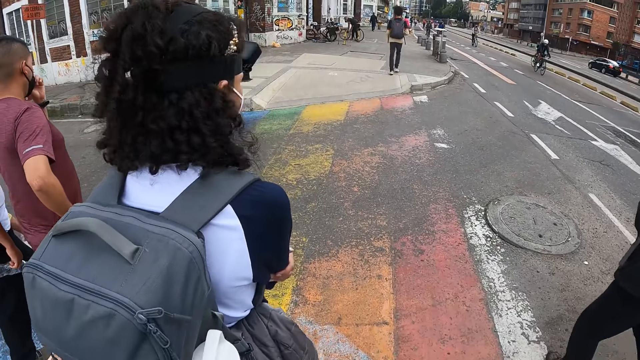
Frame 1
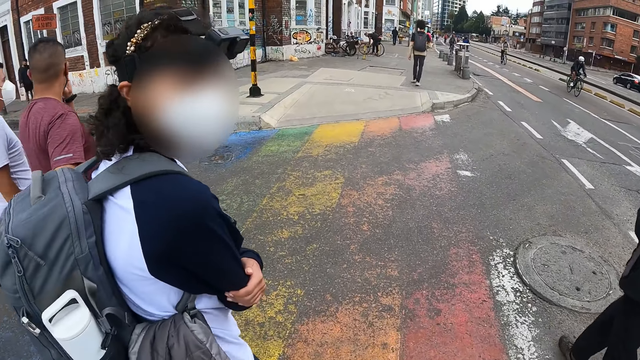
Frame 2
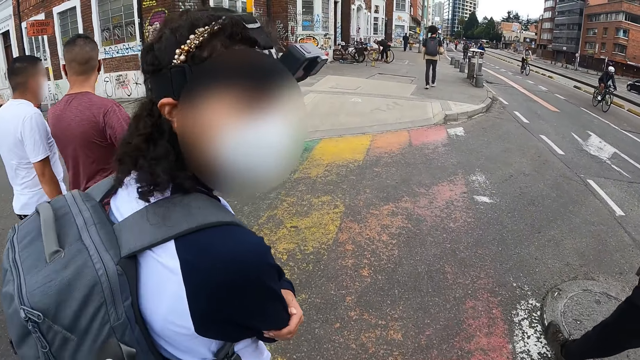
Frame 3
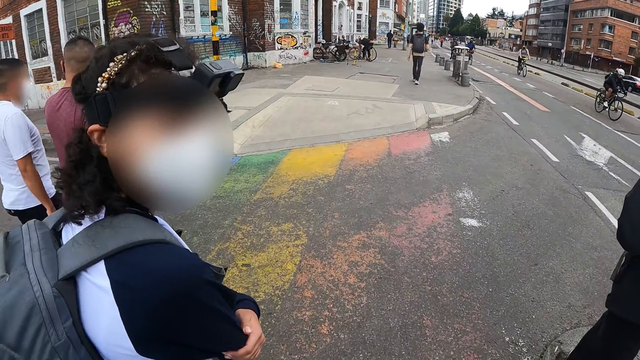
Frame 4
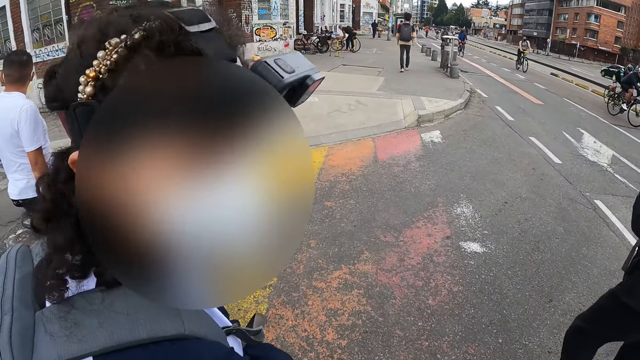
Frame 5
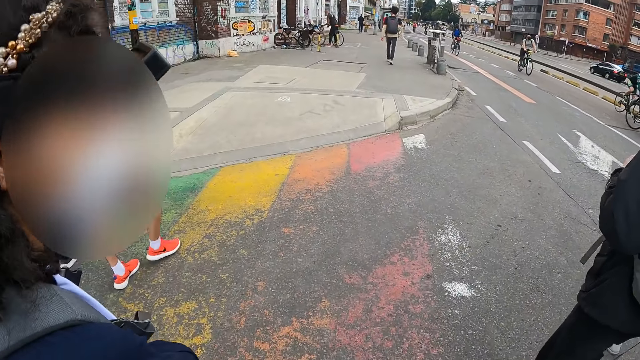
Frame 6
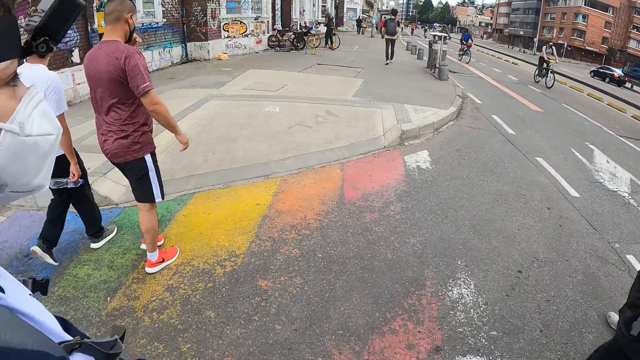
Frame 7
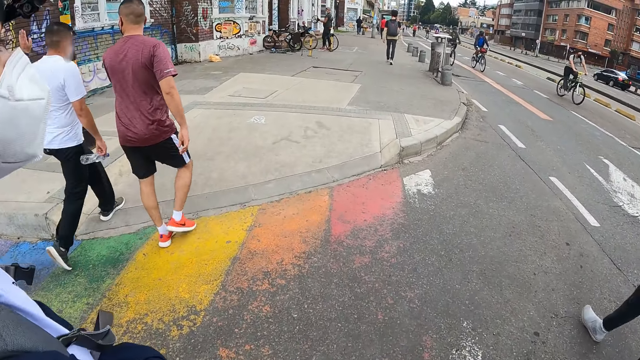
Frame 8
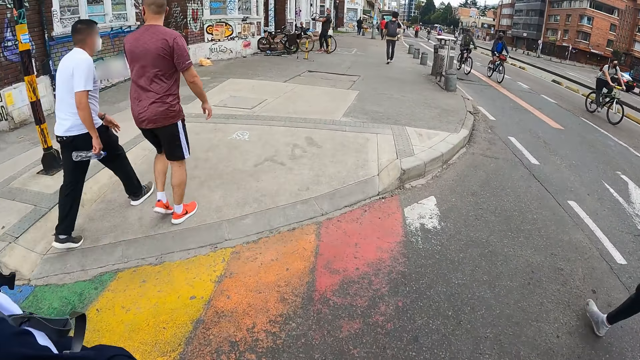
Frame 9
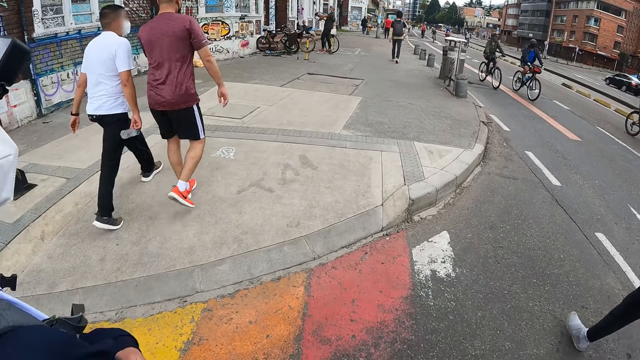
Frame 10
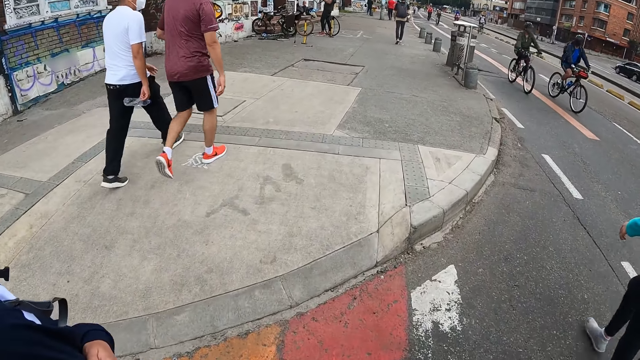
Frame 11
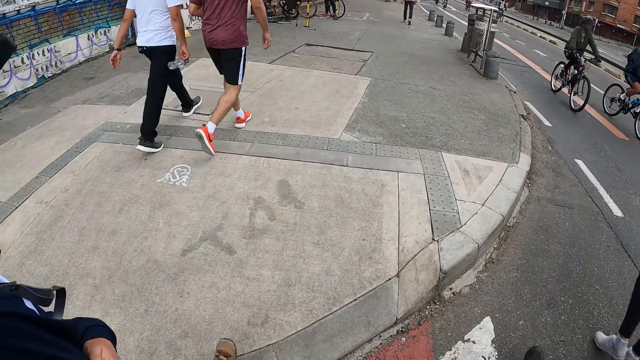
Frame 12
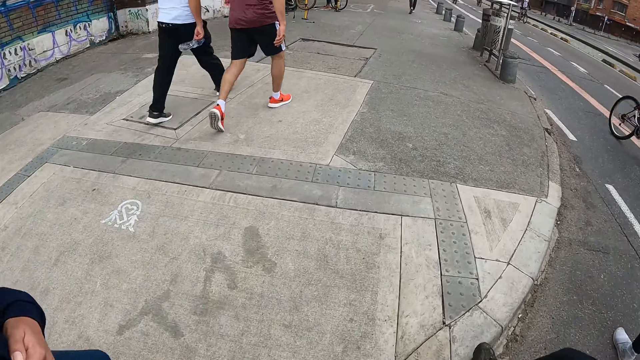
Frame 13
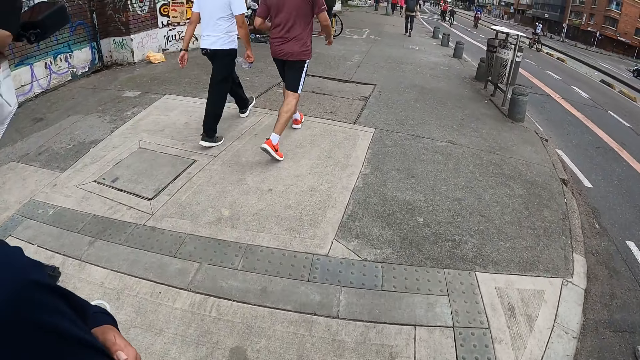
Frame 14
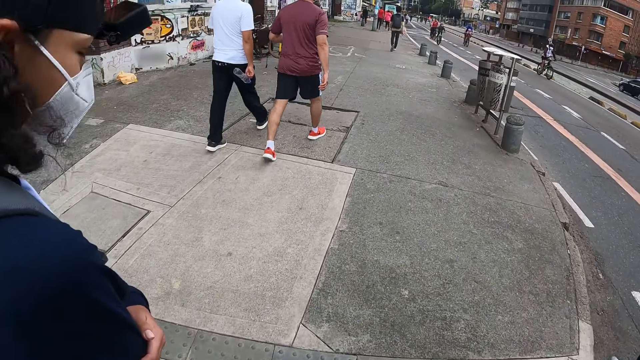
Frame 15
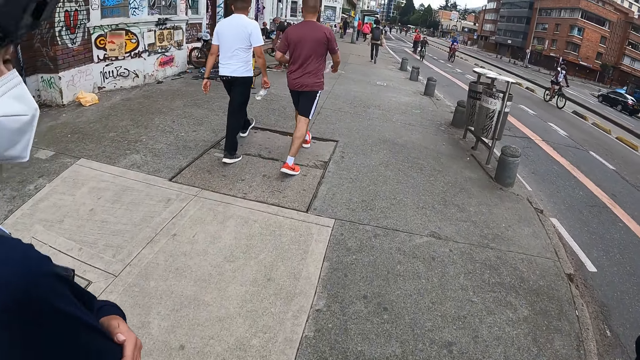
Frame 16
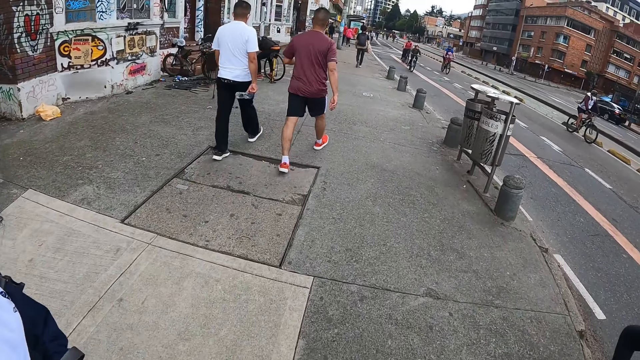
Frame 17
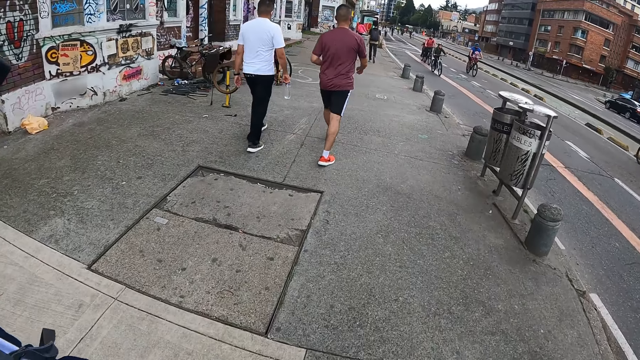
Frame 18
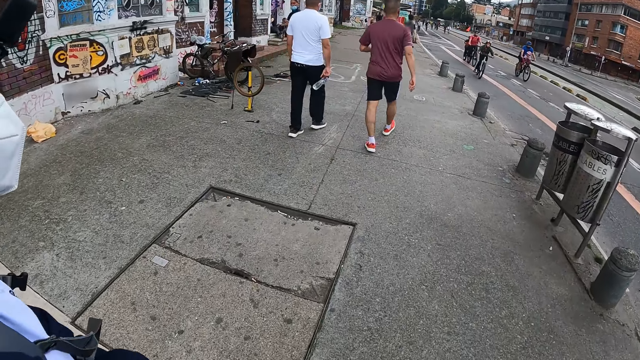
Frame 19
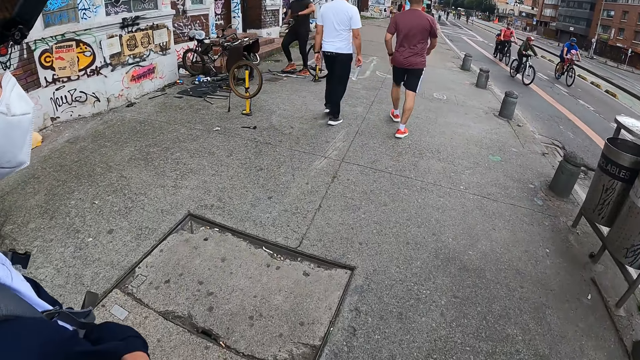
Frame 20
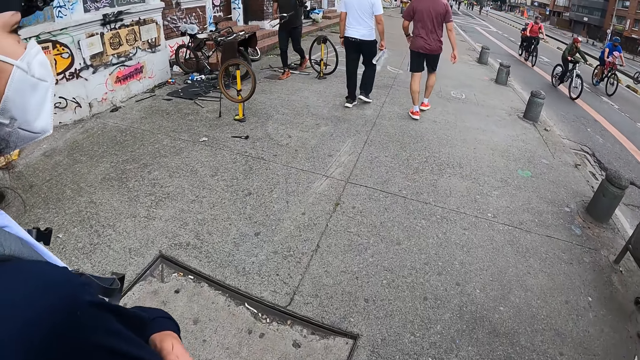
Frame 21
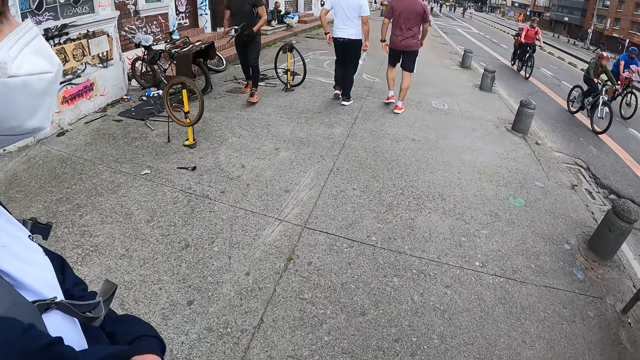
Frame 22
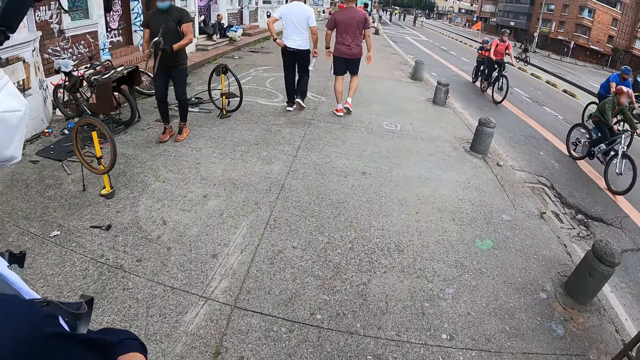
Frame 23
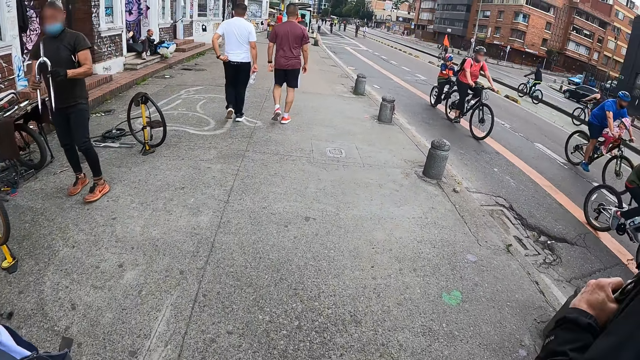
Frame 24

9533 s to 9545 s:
A man walks across the road. The camera wearer walks across the road. A woman walks across the road. Another woman walks on a pavement. The man walks on the pavement. The camera wearer walks on the pavement. The first woman walks on the pavement.

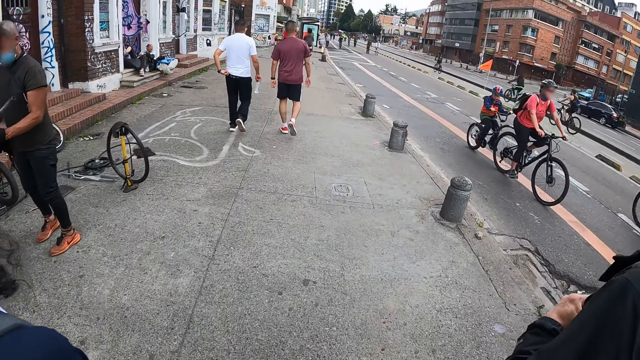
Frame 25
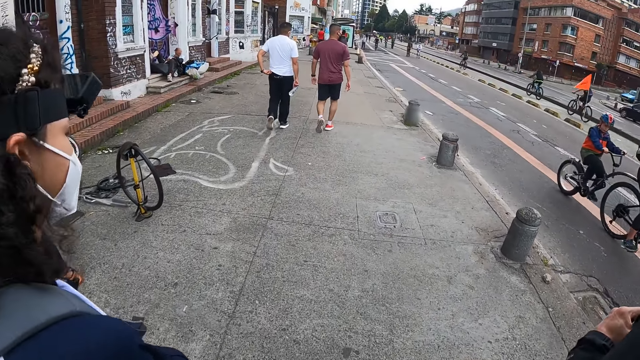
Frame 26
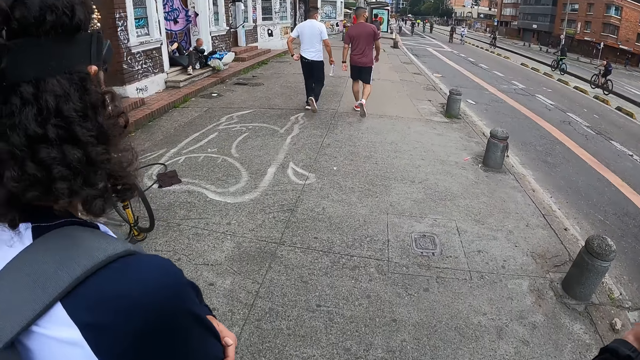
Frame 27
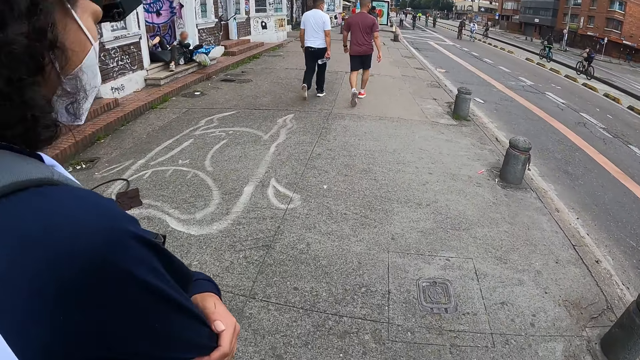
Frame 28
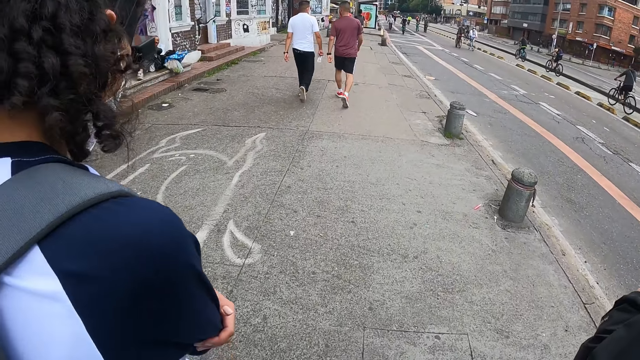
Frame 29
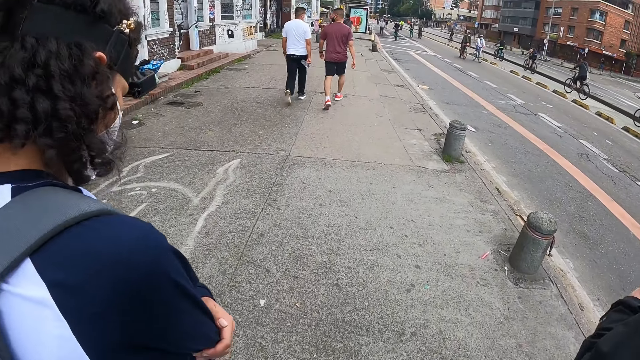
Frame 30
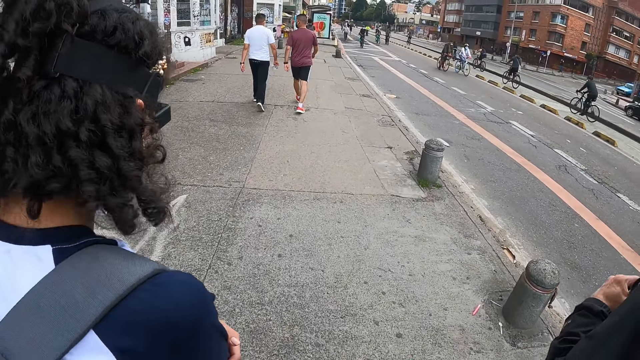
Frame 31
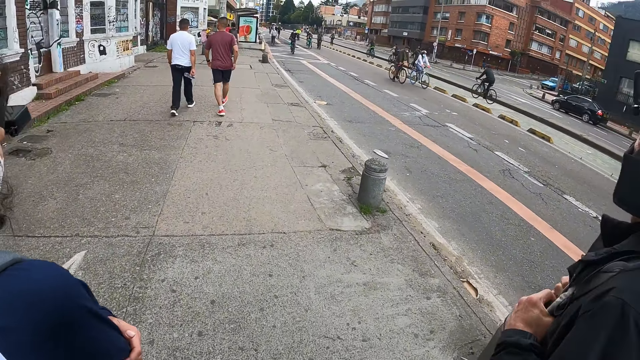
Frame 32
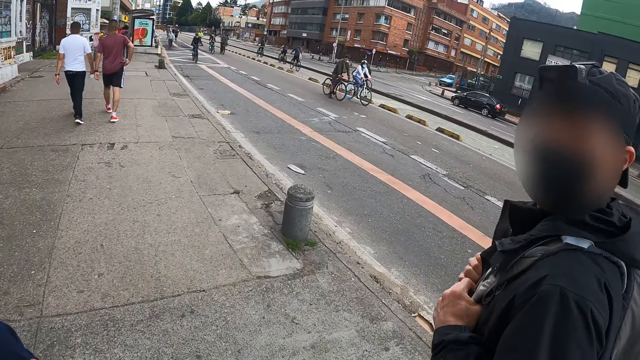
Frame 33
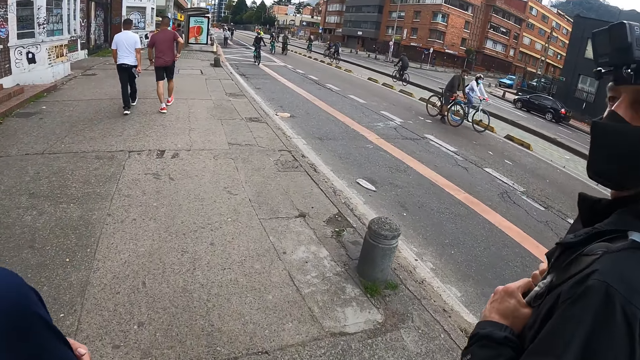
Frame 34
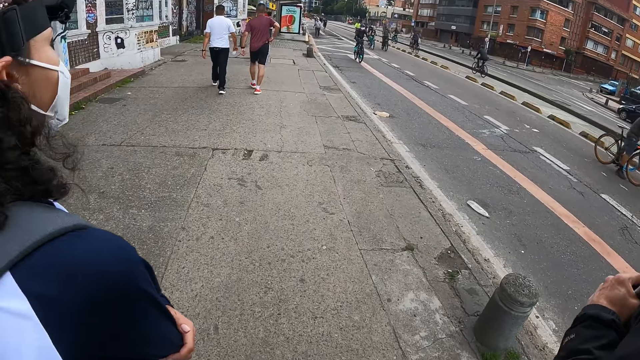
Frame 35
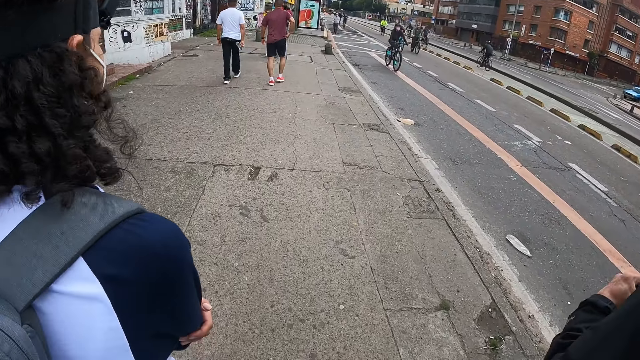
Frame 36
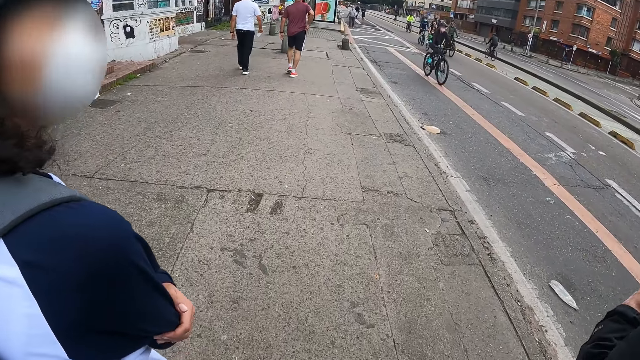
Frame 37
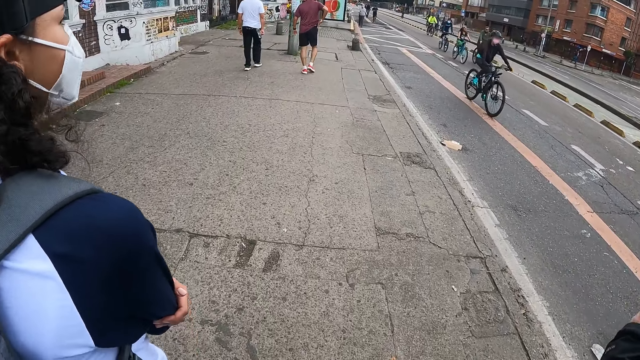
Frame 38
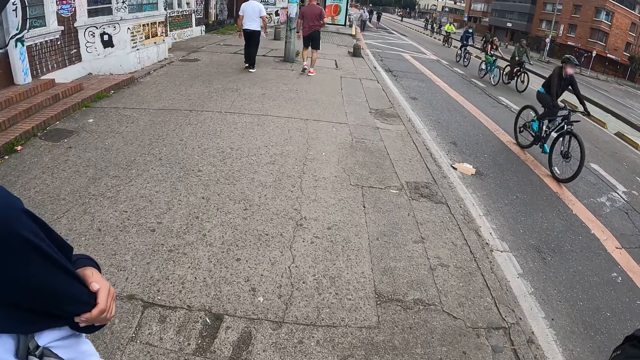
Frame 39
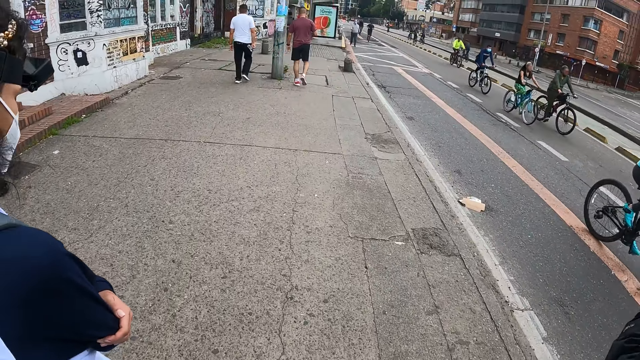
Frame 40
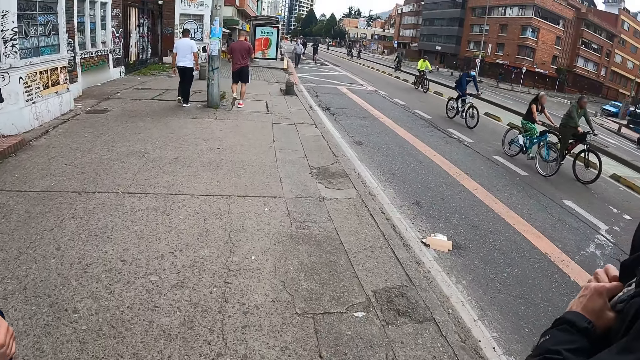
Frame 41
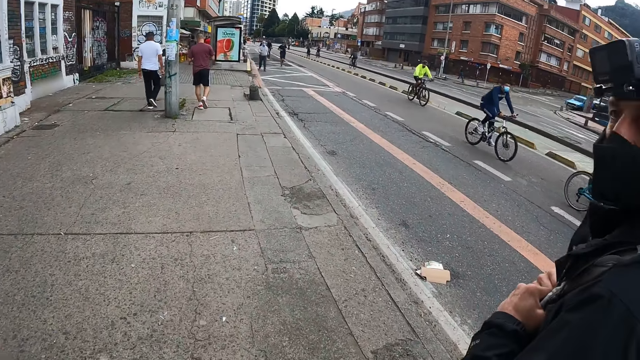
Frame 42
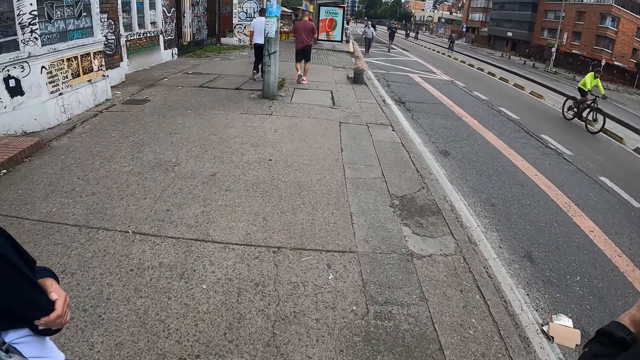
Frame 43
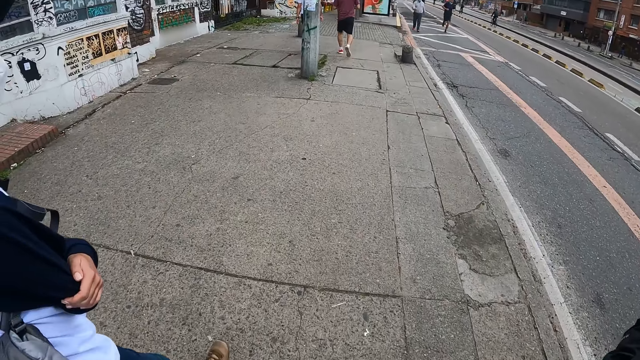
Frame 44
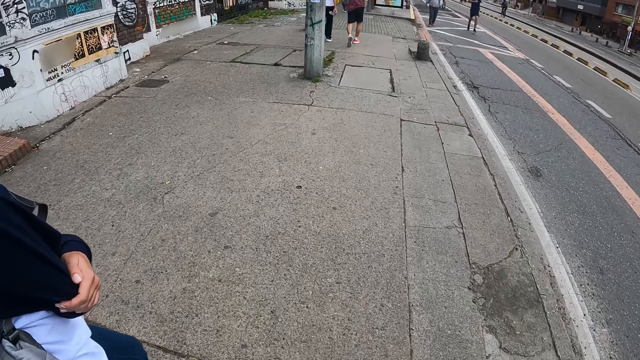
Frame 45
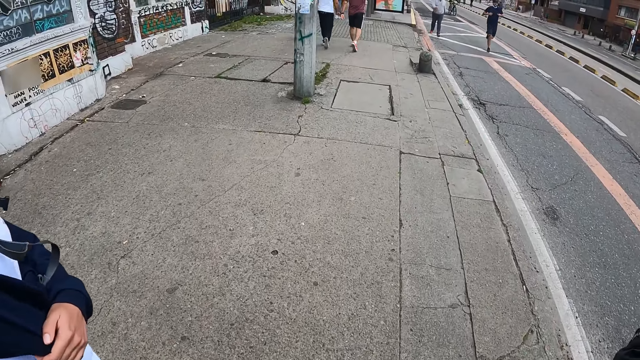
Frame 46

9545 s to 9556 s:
A man walks on the path. The camera wearer walks on the path.
